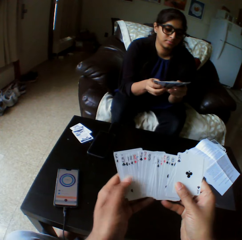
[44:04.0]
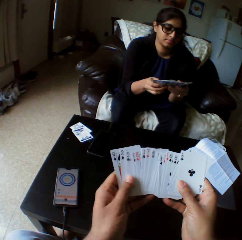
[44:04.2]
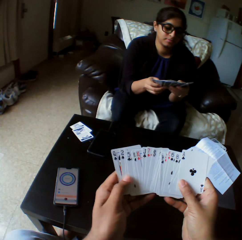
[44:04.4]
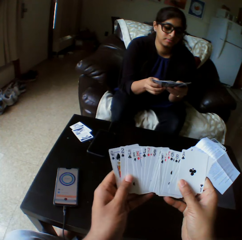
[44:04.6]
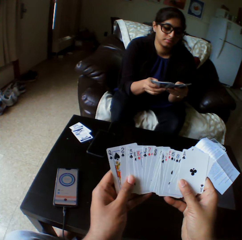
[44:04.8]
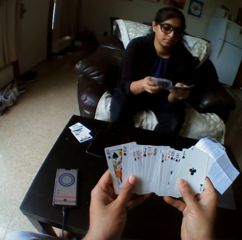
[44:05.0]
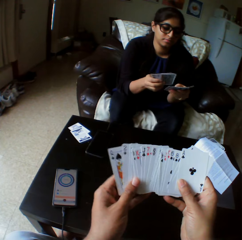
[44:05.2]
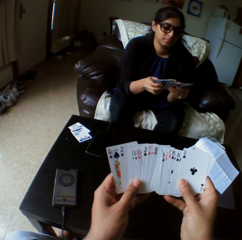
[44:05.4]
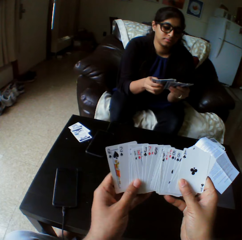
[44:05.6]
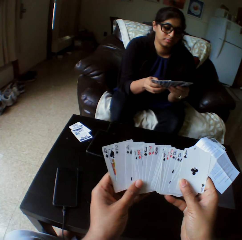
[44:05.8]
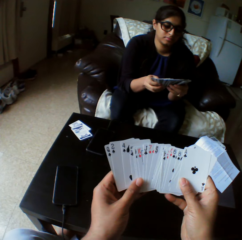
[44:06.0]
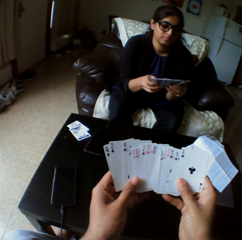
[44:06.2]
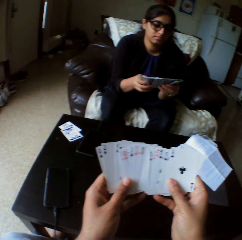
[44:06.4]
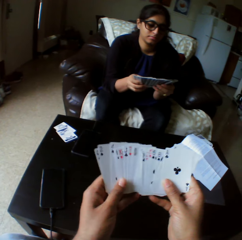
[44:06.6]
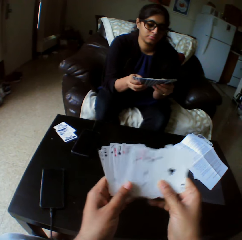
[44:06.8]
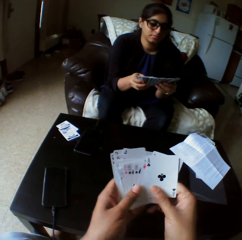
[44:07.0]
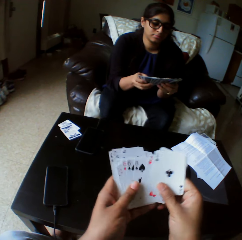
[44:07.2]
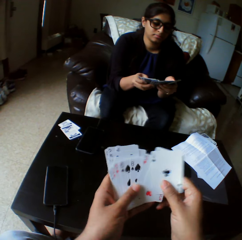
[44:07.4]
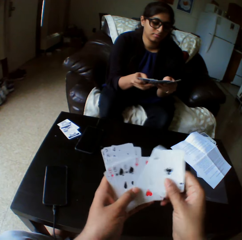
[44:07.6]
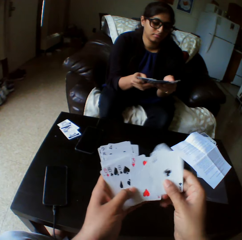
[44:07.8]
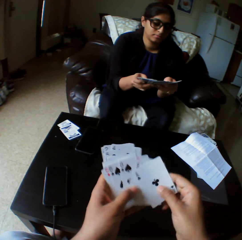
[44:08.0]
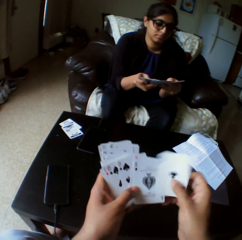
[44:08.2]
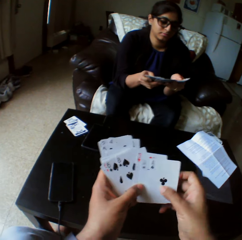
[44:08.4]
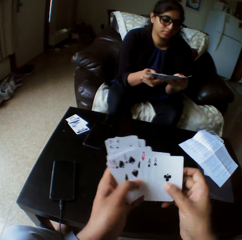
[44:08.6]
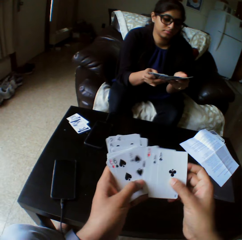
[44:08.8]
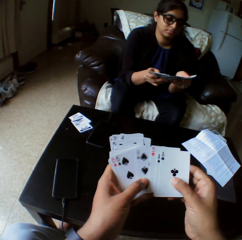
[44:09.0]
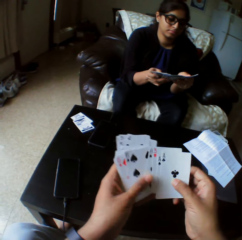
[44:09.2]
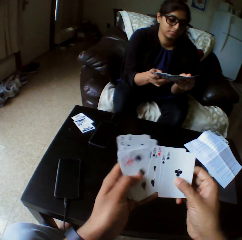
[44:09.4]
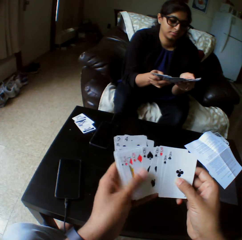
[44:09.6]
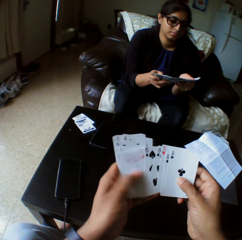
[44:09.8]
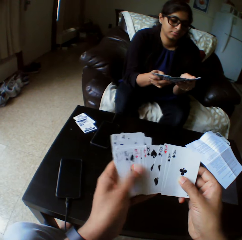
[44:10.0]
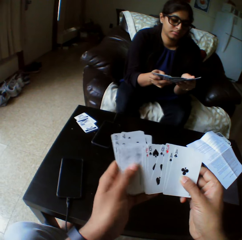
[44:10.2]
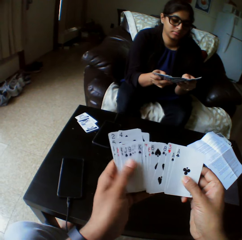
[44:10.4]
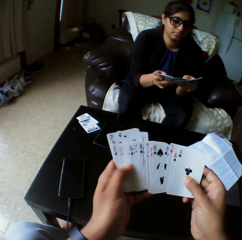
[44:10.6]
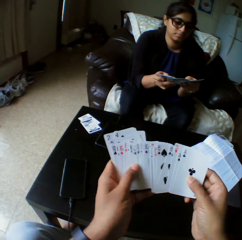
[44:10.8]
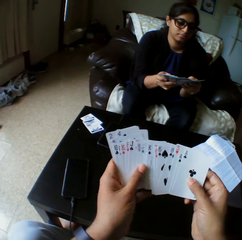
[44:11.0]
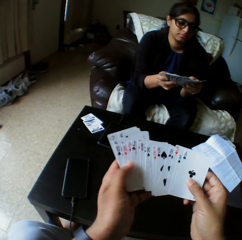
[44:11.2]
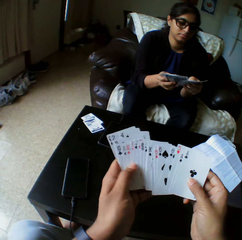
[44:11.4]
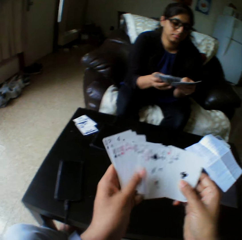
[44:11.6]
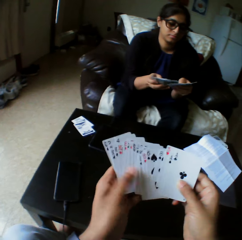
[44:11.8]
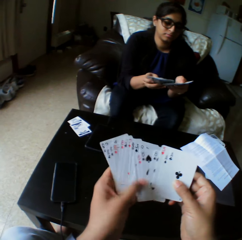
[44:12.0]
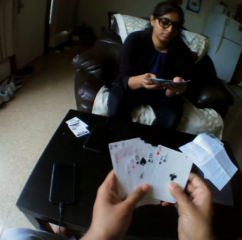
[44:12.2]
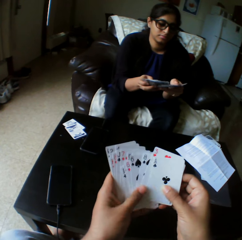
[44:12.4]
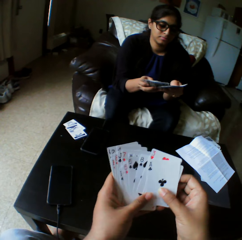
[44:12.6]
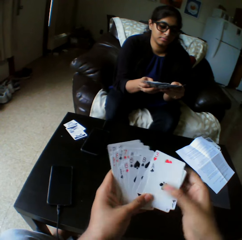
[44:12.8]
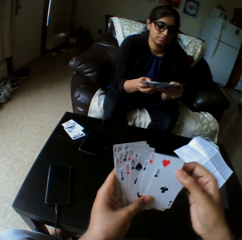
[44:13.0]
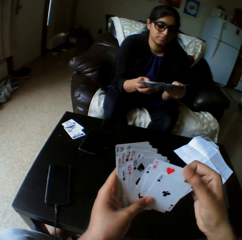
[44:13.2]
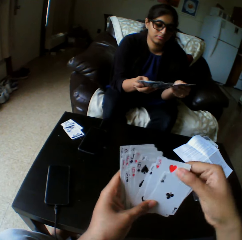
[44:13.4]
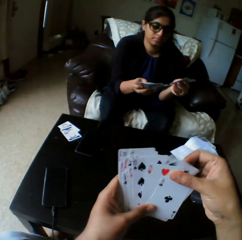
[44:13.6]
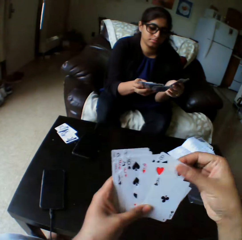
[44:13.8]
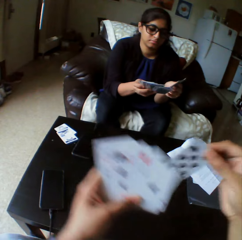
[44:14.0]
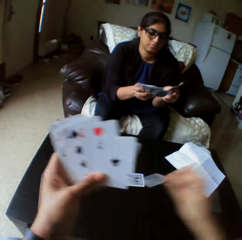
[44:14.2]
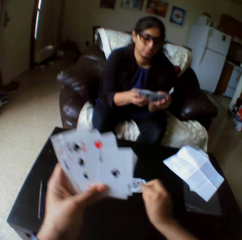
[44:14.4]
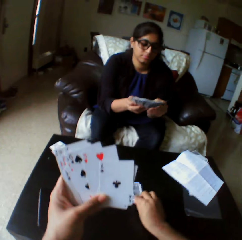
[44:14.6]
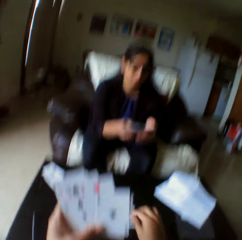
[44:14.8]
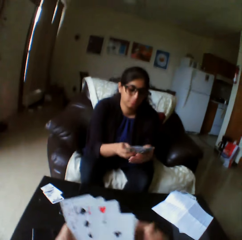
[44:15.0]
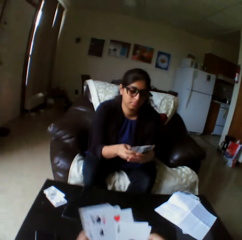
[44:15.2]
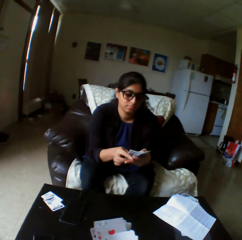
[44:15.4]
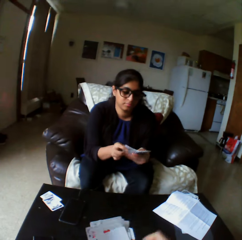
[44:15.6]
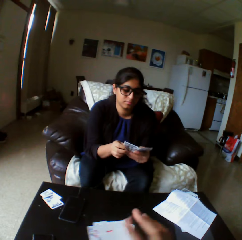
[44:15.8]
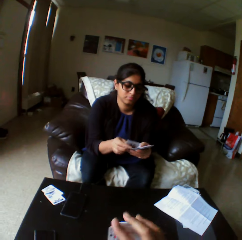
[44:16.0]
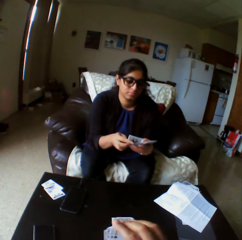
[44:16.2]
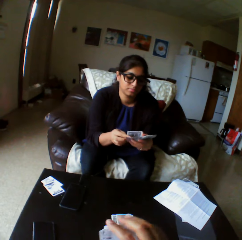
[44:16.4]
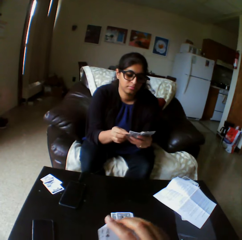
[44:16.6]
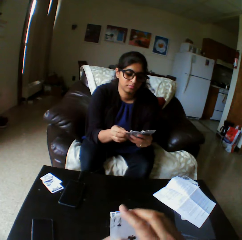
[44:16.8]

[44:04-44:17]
The camera wearer pulls a card from the cards in hand. They drop the card on the table with the right hand.

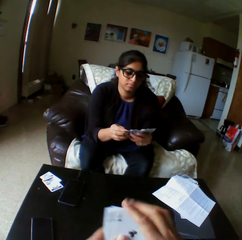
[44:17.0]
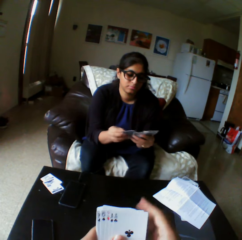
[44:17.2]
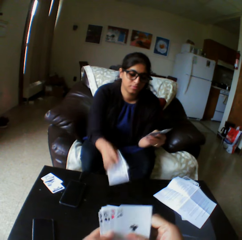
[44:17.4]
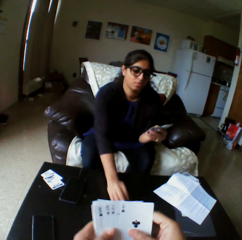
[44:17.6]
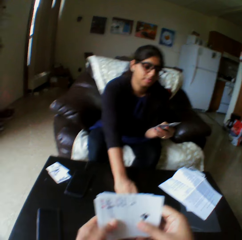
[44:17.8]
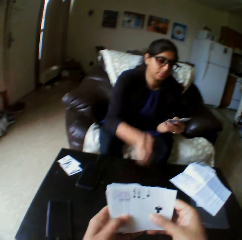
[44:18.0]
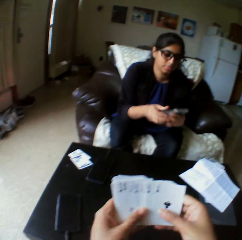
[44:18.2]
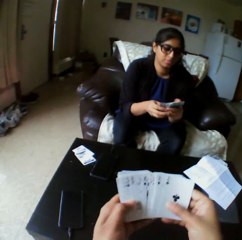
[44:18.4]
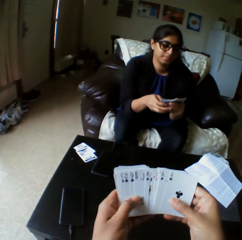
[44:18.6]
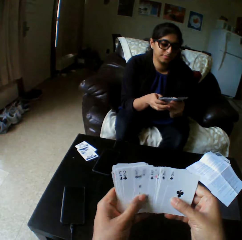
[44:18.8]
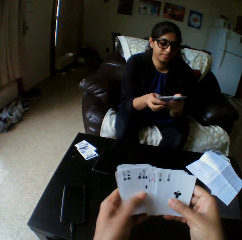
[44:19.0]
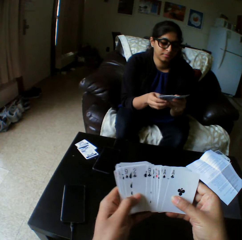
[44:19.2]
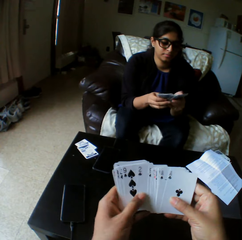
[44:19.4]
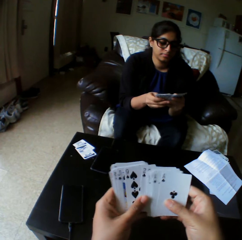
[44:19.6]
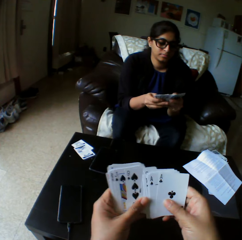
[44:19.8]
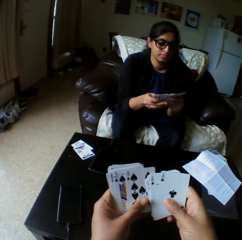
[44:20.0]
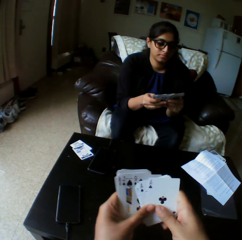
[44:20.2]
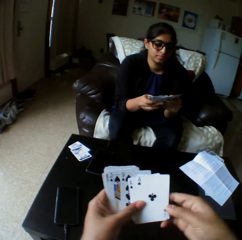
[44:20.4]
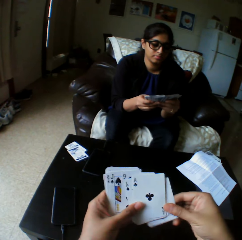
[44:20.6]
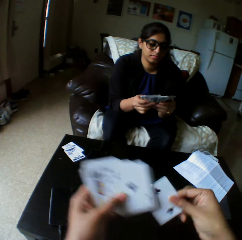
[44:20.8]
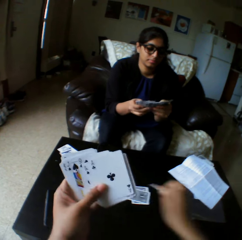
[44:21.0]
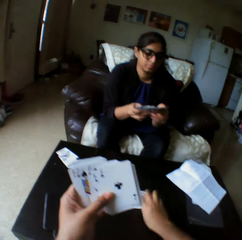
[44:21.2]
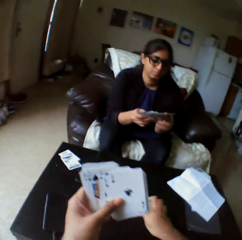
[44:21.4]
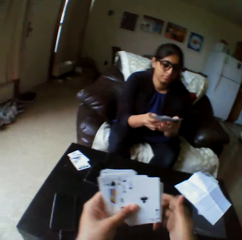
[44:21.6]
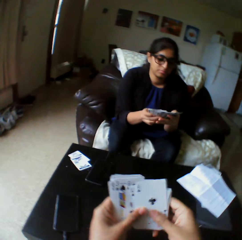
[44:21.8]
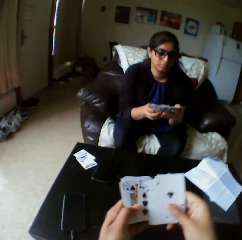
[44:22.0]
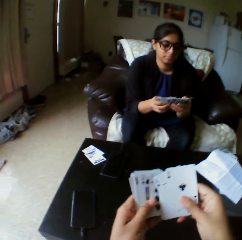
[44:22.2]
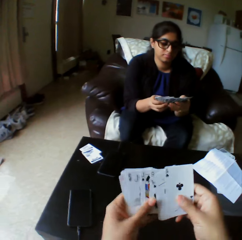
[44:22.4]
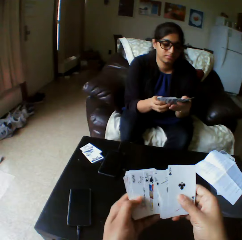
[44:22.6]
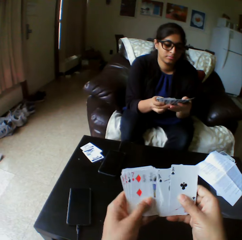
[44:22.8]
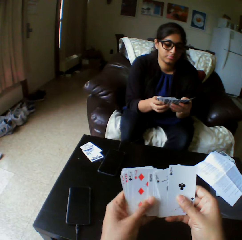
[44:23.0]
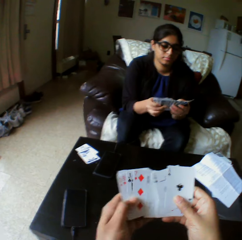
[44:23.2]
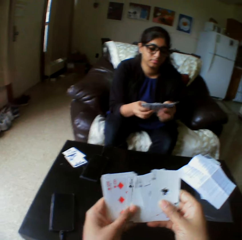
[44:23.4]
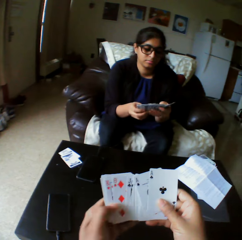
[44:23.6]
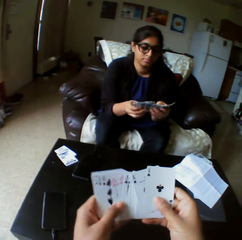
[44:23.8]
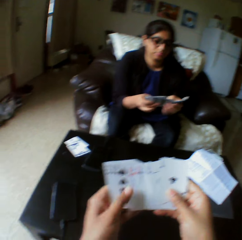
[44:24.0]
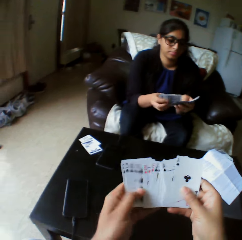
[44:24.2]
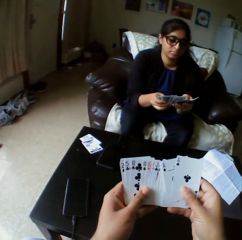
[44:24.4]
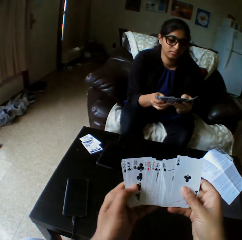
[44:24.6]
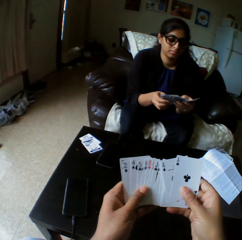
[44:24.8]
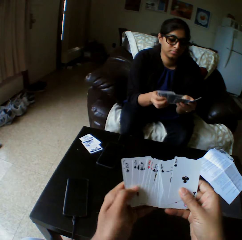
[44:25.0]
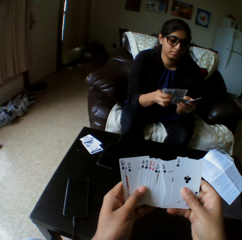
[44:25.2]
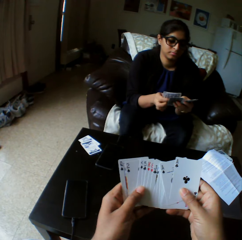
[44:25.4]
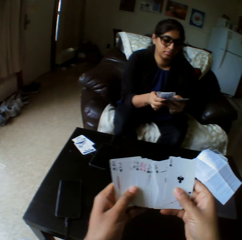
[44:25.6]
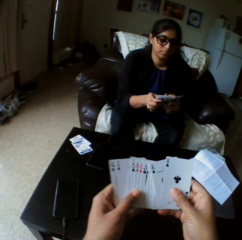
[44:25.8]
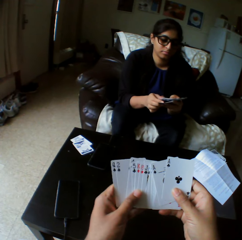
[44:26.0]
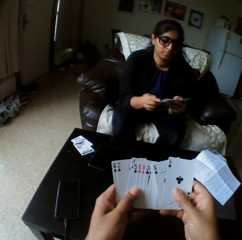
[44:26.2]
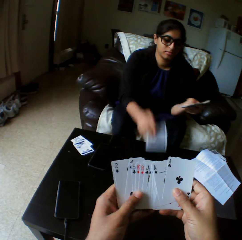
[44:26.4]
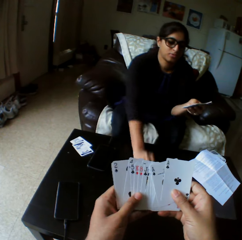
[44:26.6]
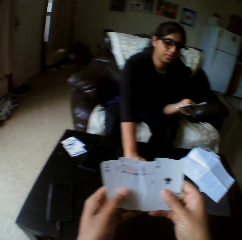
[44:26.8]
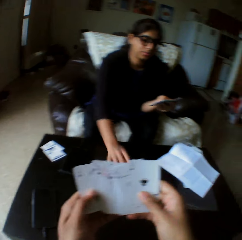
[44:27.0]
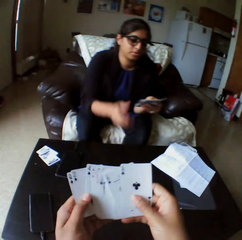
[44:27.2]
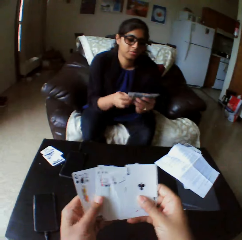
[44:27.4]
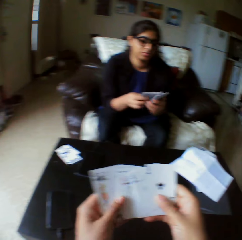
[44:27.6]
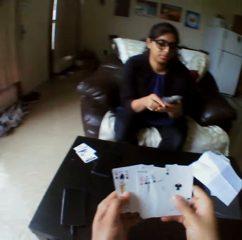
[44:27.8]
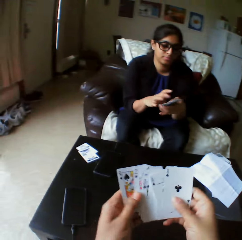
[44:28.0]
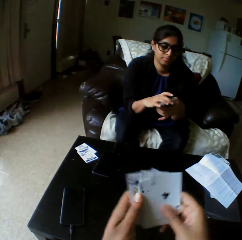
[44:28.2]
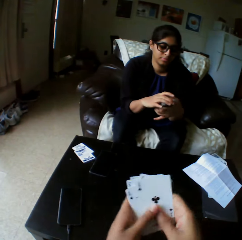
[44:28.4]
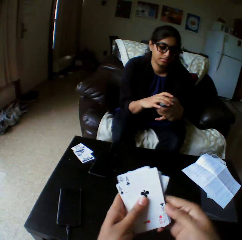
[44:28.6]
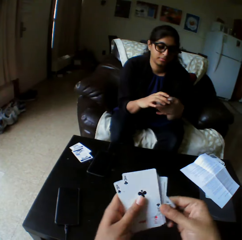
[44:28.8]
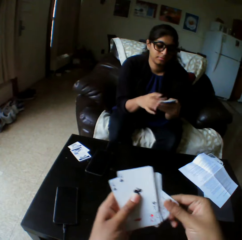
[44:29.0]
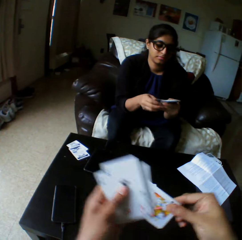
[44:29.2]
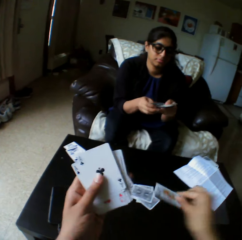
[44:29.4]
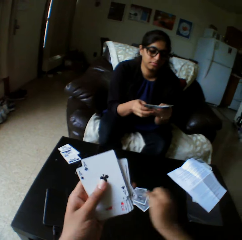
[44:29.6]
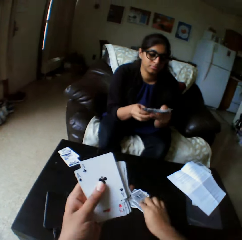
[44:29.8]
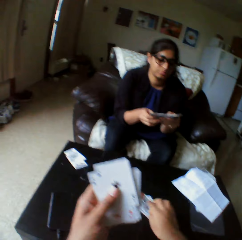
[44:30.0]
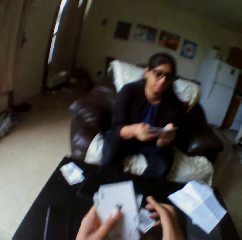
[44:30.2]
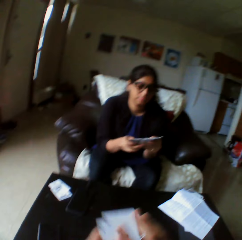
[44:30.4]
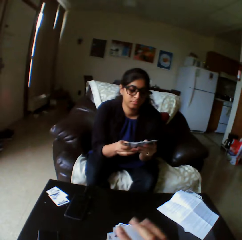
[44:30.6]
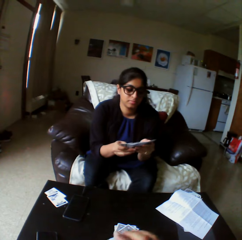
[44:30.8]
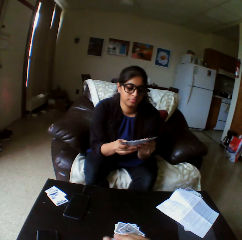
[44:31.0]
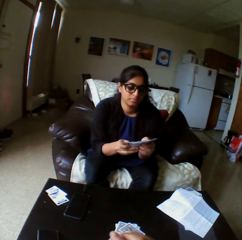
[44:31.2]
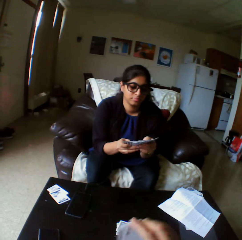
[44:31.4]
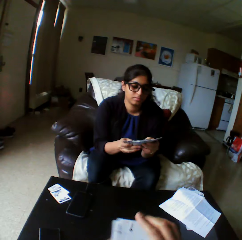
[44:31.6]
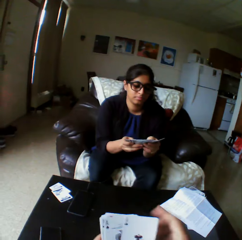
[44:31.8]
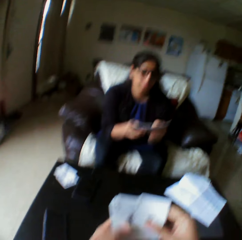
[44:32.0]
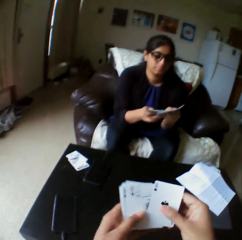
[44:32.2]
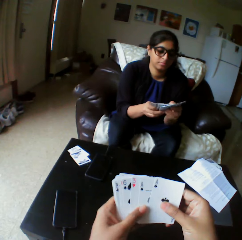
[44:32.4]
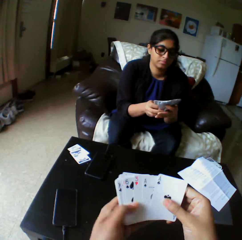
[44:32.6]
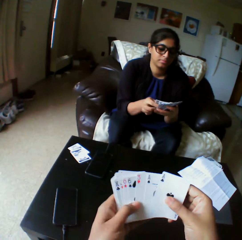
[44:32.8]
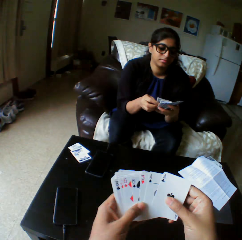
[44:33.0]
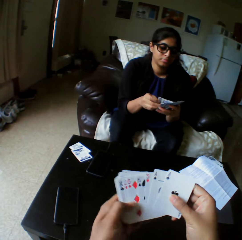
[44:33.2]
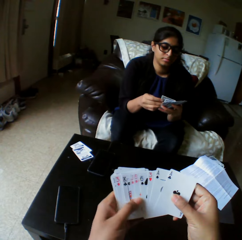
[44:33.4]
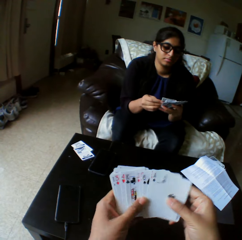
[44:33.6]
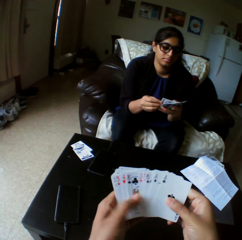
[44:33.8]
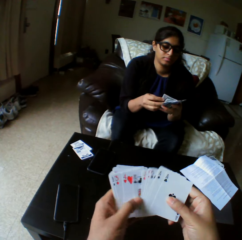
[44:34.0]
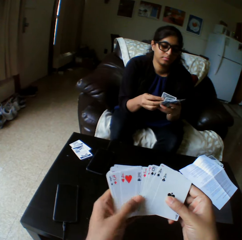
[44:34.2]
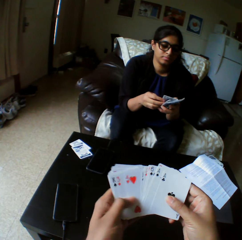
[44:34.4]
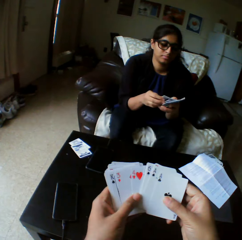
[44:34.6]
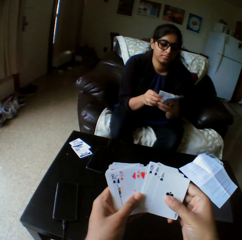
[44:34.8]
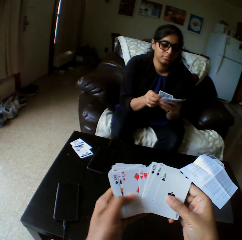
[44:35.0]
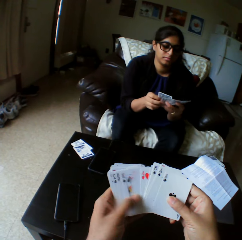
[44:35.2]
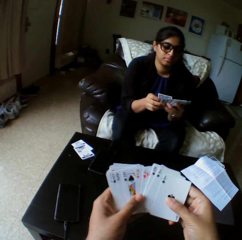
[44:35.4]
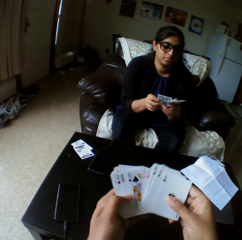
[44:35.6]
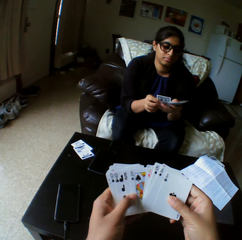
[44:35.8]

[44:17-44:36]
A woman drops cards on the table with her right hand. The camera wearer shuffles cards with both hands and spreads cards in hand. The woman shuffles cards with both hands. She looks at cards in hand. The camera wearer puts a card on the table. They look through the cards in hand. The woman drops cards on the table with her right hand. The camera wearer puts a card on the table. The woman shuffles cards with both hands. The camera wearer looks through the cards in hand.
